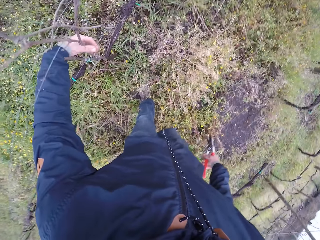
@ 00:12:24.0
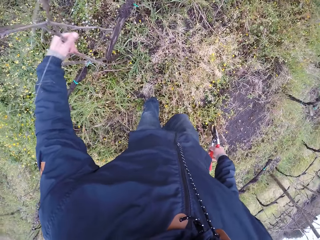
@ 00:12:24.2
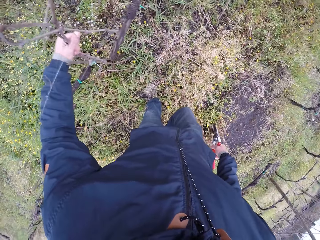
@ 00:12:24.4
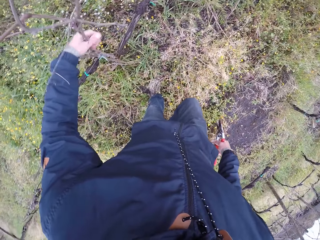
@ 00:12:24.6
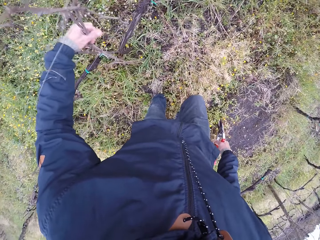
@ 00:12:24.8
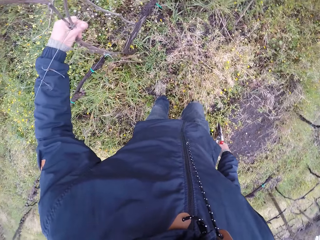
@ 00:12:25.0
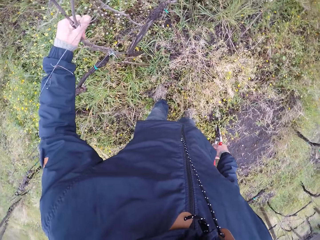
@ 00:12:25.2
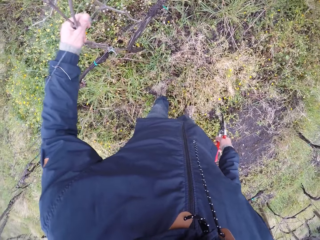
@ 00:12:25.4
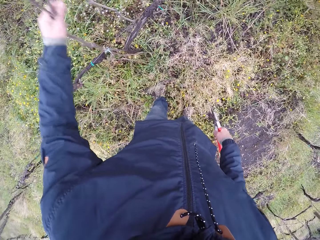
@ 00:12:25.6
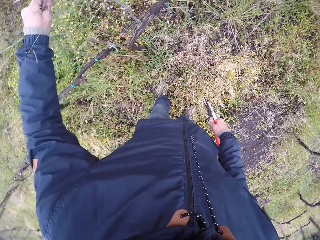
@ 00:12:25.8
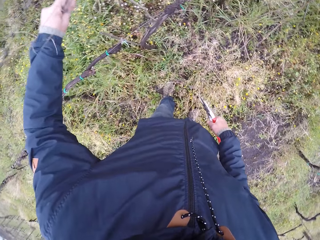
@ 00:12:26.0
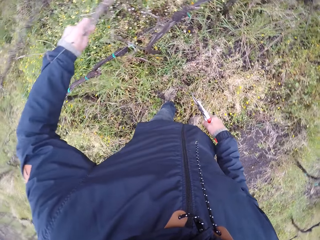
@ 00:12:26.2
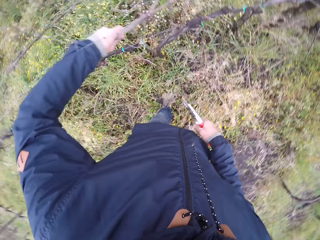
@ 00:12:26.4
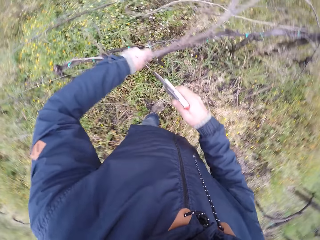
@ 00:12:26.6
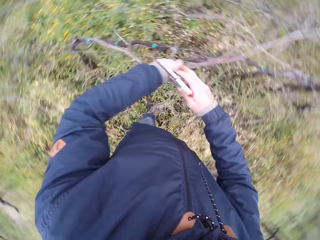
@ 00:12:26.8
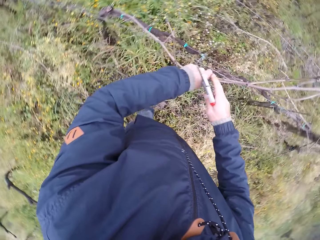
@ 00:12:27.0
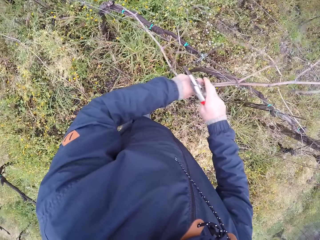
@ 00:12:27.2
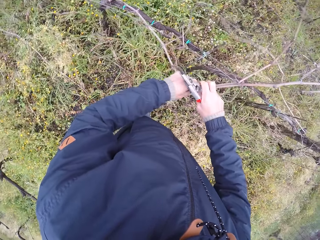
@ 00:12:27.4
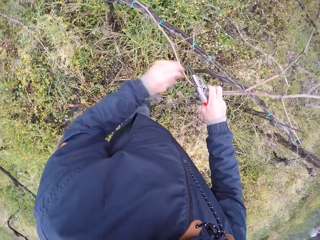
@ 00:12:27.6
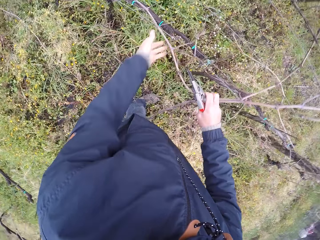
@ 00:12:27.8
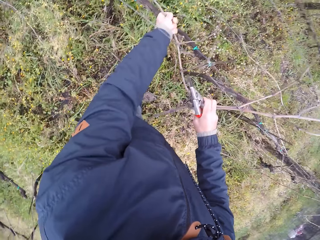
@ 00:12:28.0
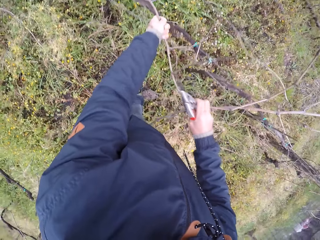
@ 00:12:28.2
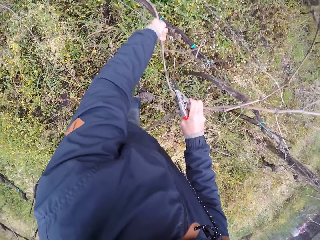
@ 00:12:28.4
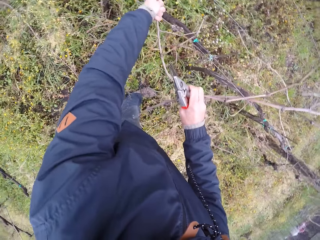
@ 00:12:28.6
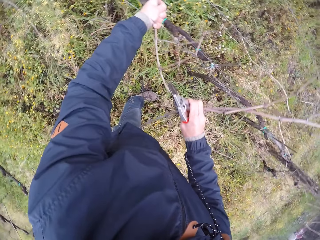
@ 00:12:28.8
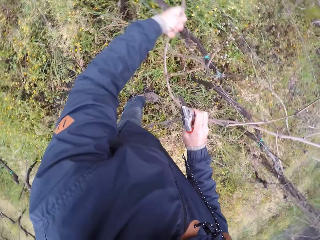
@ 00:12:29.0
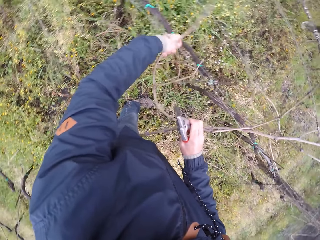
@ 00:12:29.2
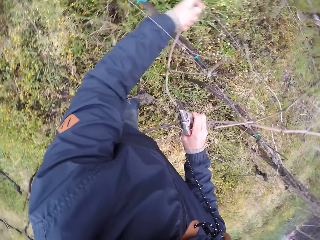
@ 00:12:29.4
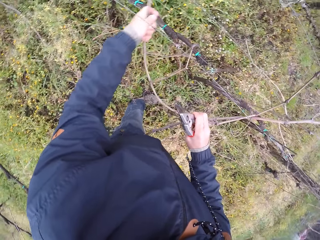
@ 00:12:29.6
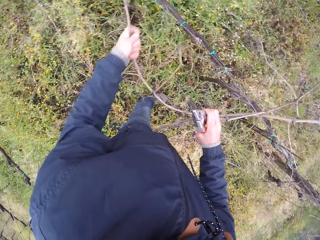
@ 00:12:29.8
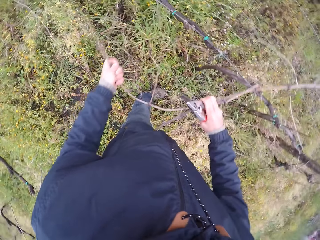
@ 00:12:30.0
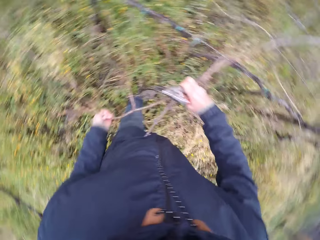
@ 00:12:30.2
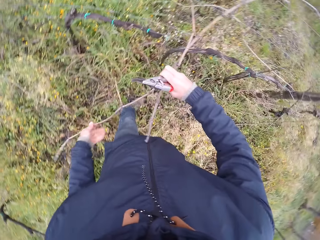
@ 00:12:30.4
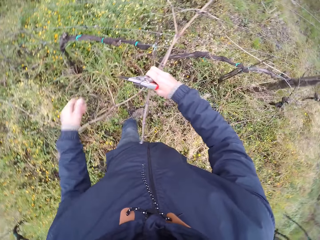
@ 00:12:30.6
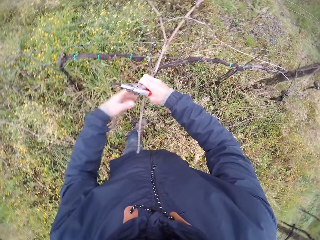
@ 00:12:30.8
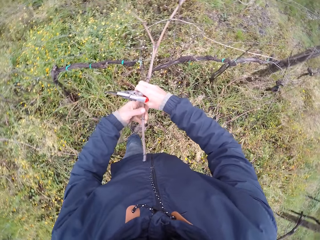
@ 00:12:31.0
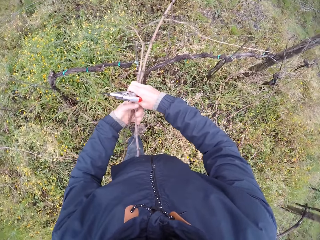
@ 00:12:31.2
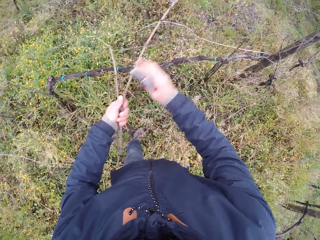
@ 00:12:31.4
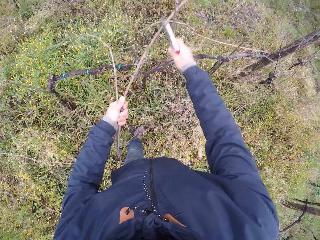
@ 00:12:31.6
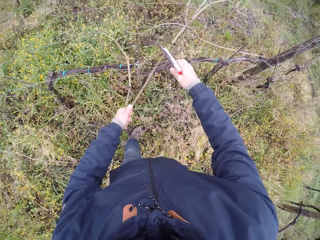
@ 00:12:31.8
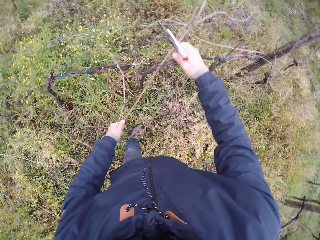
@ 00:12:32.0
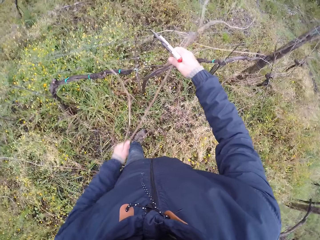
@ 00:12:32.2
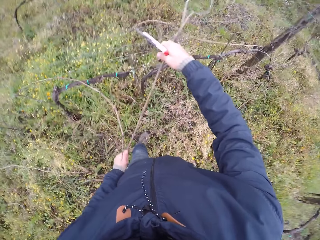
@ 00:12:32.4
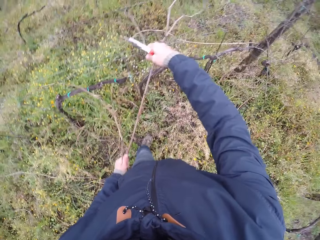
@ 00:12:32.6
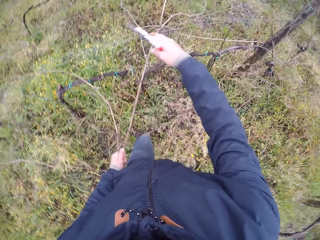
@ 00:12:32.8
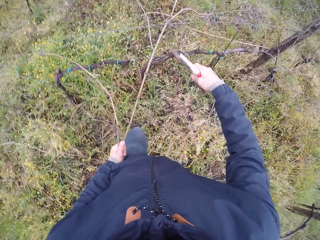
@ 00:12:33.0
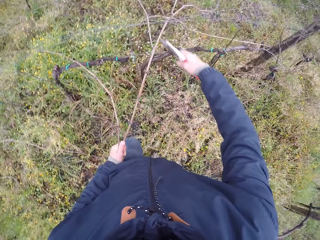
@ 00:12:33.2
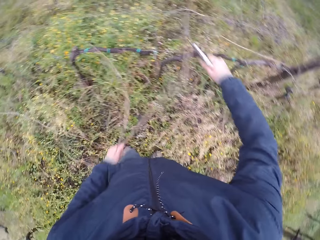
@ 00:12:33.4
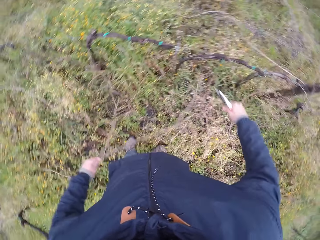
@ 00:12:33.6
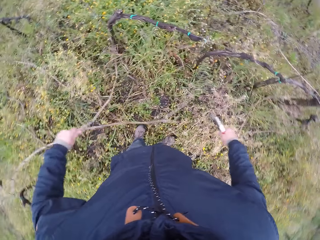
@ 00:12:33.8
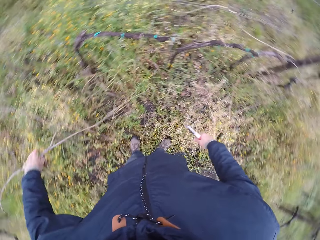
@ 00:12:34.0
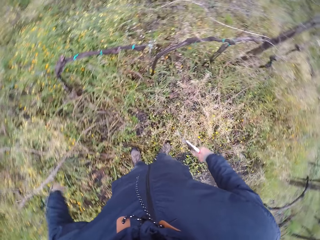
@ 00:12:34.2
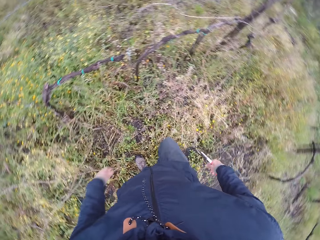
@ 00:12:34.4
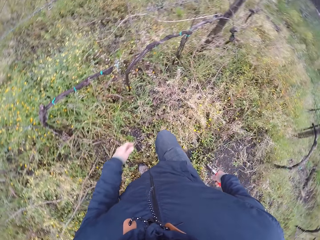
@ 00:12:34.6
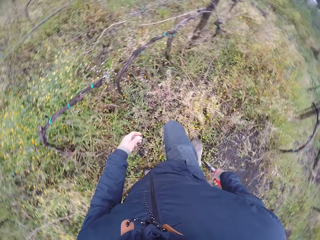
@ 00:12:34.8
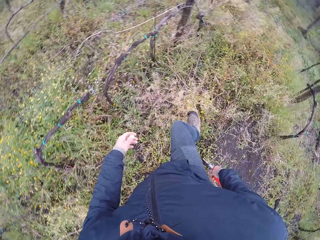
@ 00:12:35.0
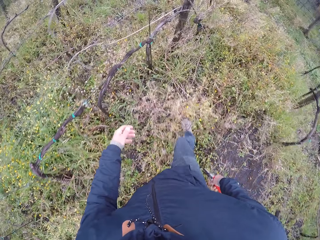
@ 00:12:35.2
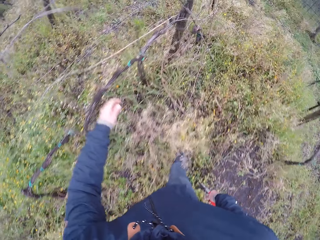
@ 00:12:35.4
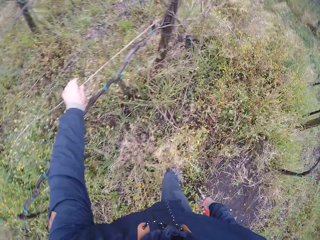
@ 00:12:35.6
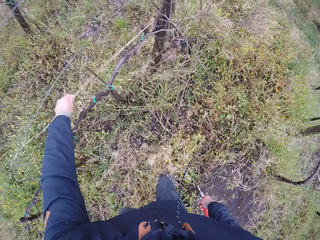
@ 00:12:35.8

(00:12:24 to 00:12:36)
The camera wearer pulls a twig or stick with his left hand. He pulls the stick with both hands. He pulls a piece of the stick from the mesh wire with the left hand. He clips the twig with the pruner in his right hand. He drops the twig in his left hand.

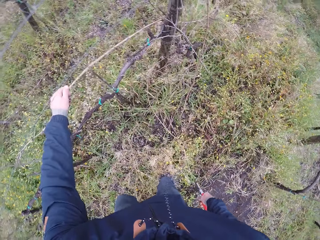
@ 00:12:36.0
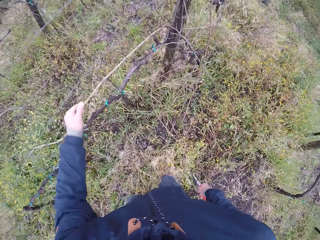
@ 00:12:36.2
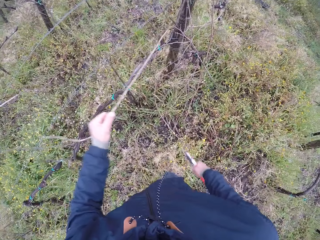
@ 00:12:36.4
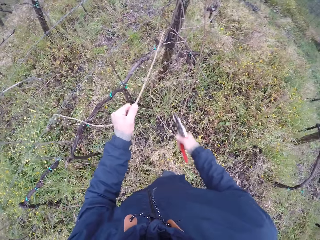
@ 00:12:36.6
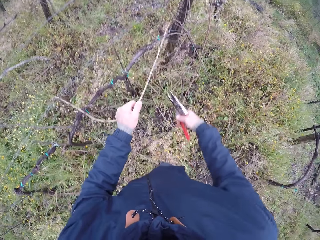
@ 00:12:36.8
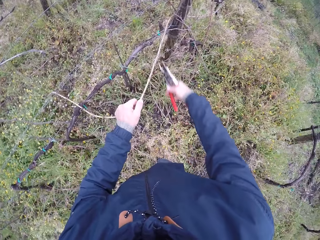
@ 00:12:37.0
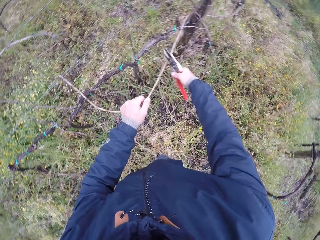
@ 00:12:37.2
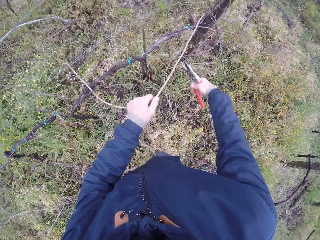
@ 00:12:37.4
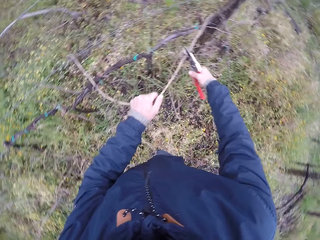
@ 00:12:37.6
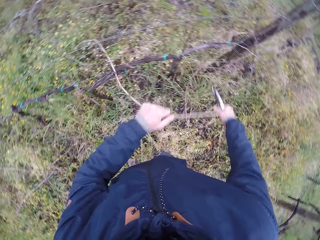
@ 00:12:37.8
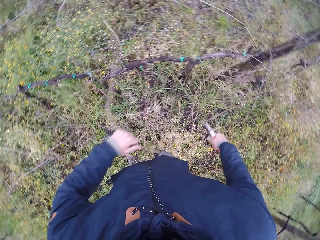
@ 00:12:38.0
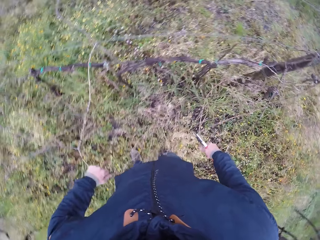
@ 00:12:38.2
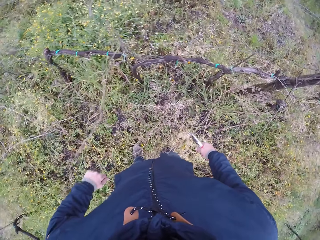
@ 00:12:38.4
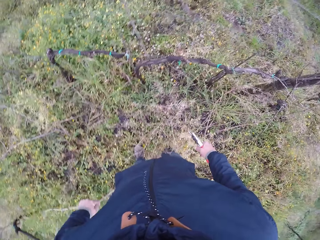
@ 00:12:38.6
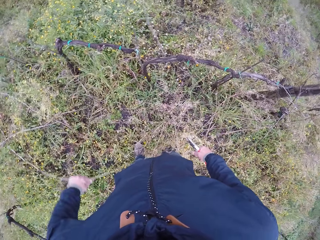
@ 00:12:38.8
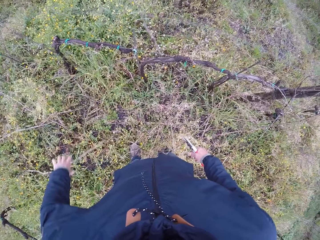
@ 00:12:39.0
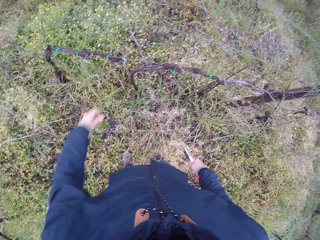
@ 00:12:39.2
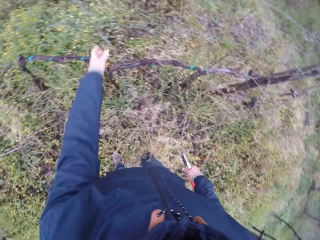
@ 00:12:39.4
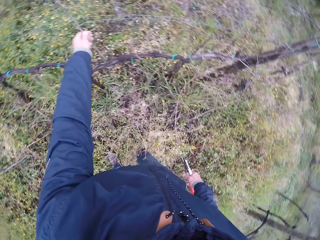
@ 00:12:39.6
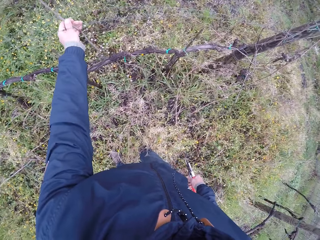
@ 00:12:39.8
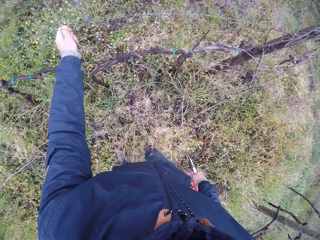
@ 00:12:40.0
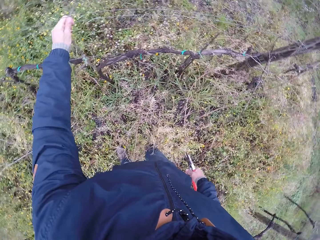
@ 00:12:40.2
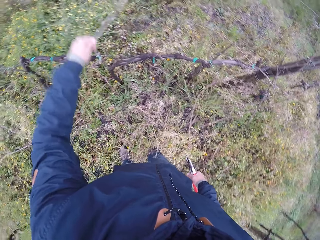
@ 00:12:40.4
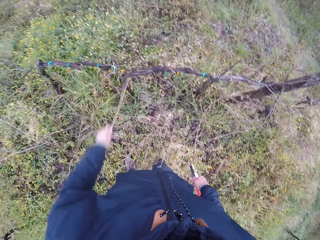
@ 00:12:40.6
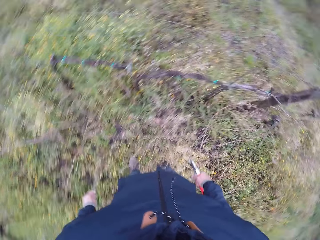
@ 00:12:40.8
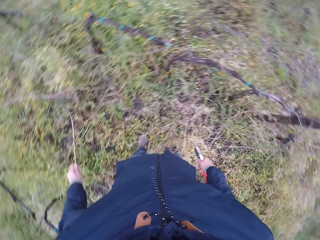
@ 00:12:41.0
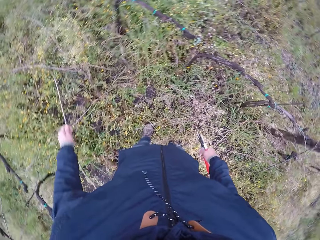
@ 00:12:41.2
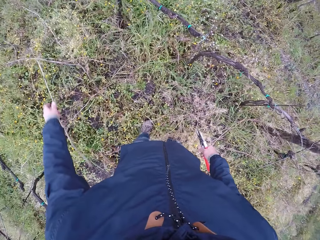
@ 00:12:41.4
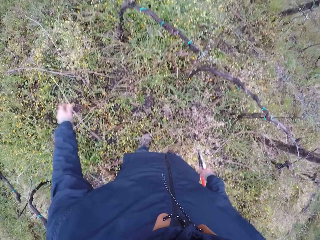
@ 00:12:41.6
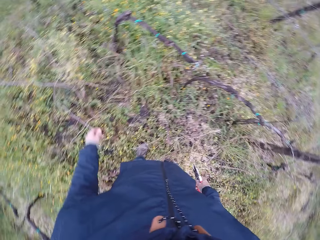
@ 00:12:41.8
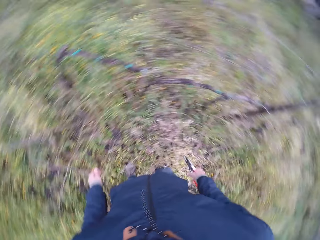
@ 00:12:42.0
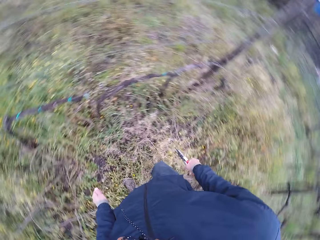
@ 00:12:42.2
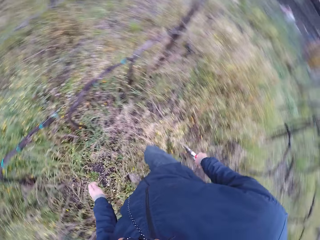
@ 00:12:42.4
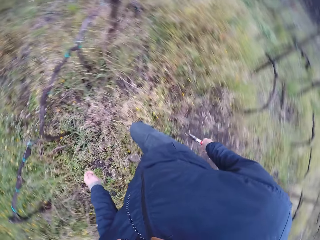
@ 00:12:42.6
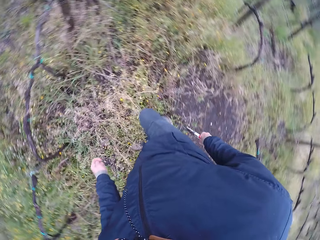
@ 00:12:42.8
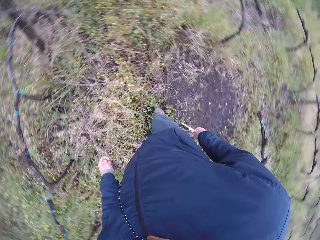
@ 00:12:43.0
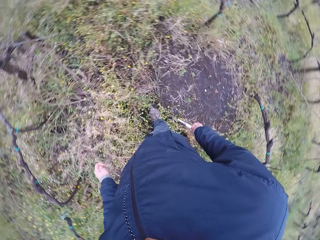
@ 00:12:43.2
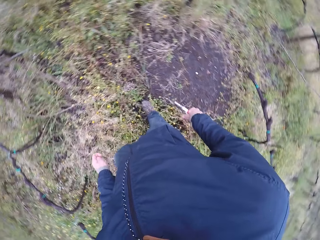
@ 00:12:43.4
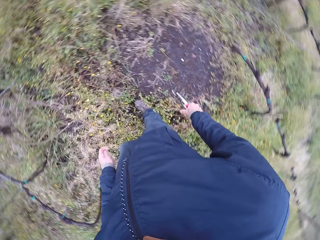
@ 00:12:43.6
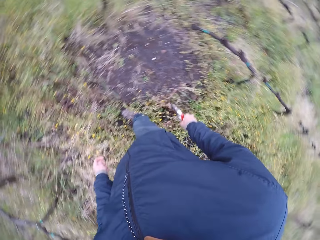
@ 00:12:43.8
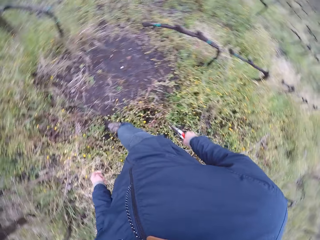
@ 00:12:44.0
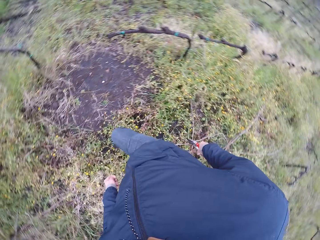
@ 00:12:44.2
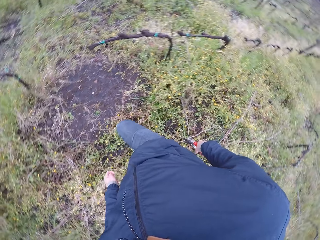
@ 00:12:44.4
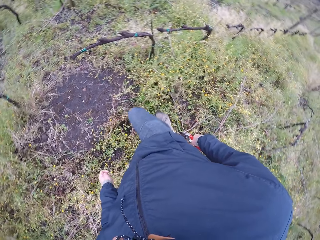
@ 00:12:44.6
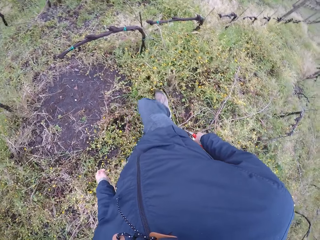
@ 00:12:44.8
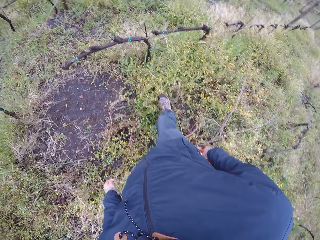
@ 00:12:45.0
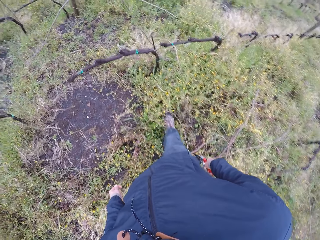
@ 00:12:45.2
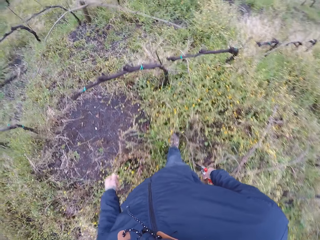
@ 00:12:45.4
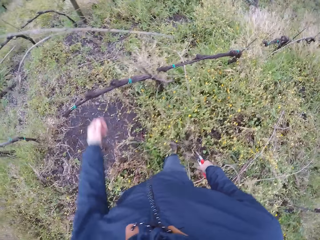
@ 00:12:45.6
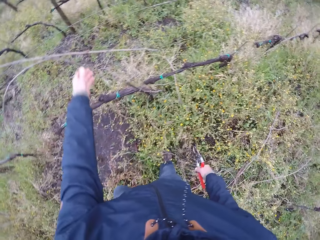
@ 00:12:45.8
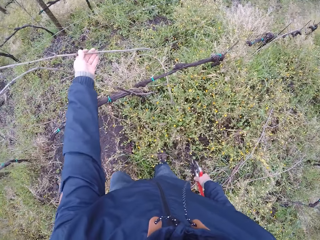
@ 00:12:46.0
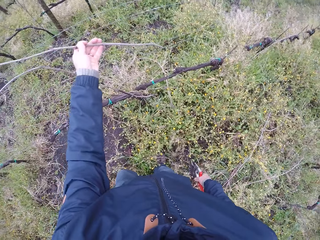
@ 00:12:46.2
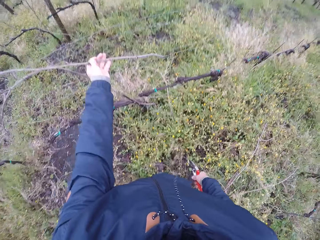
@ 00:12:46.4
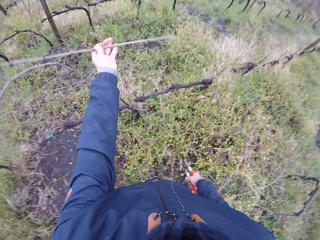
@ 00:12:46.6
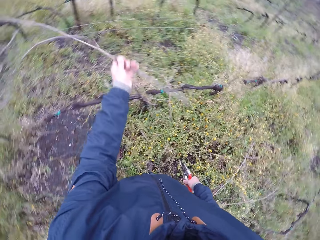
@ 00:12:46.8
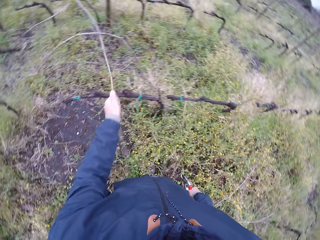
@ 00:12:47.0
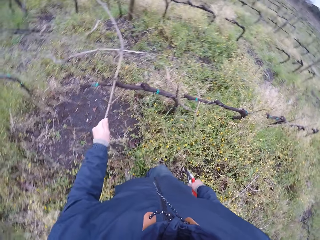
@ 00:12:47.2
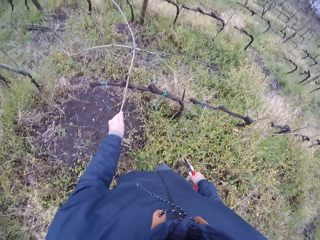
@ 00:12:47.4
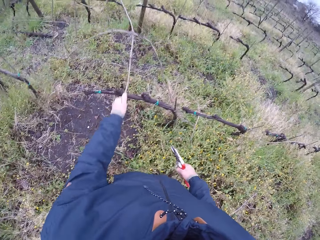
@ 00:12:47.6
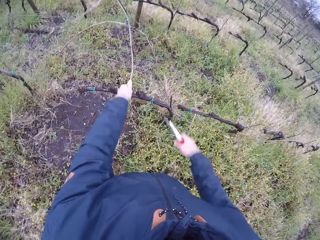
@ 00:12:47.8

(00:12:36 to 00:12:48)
The camera wearer pulls a piece of the stick from the mesh wire with the left hand. He clips the twig or stick with the pruner in his right hand. He drops a piece of the stick in the left hand on the ground. He pulls a piece of the stick from the mesh wire with the left hand. He drops a piece of the stick in the left hand on the ground. He looks around. He pulls a piece of the stick from the mesh wire with the left hand.
